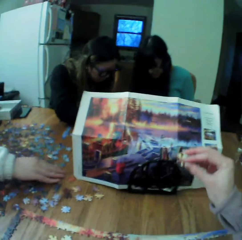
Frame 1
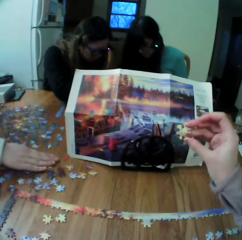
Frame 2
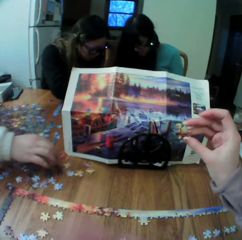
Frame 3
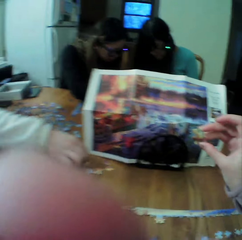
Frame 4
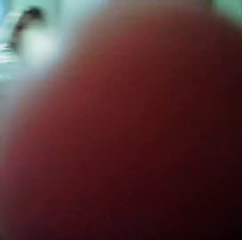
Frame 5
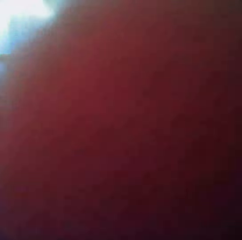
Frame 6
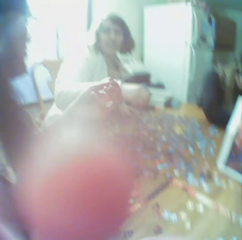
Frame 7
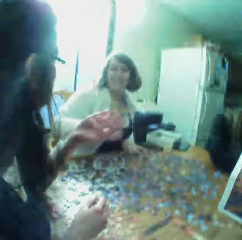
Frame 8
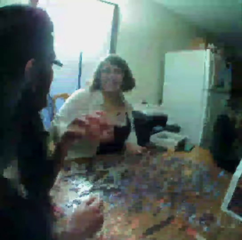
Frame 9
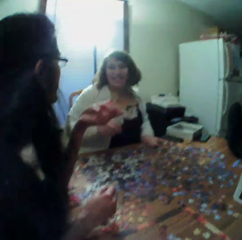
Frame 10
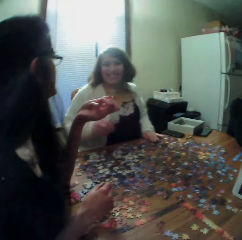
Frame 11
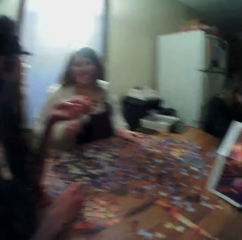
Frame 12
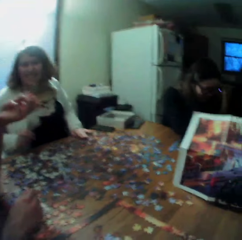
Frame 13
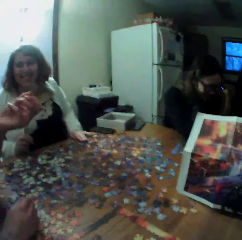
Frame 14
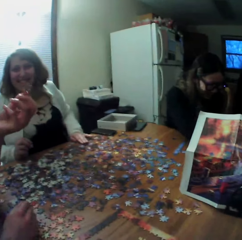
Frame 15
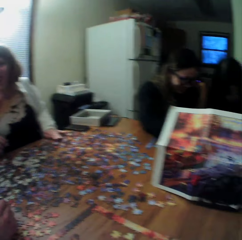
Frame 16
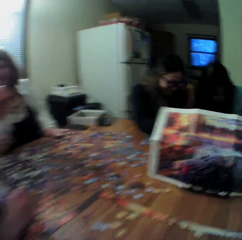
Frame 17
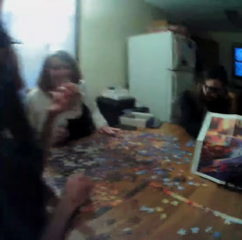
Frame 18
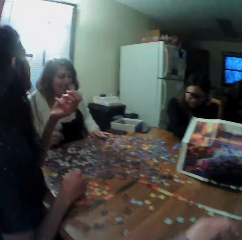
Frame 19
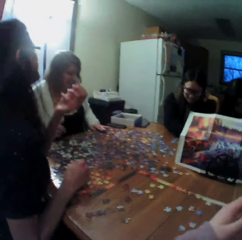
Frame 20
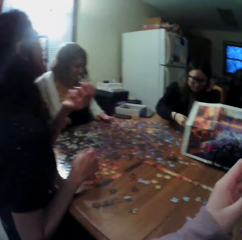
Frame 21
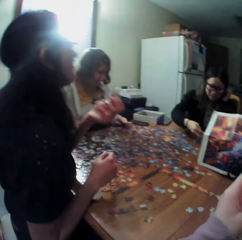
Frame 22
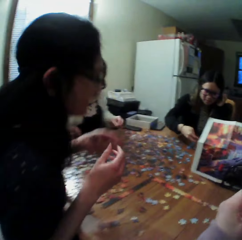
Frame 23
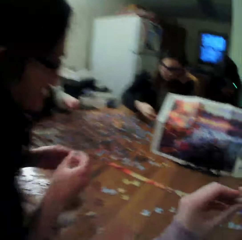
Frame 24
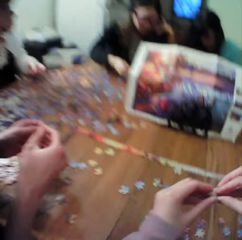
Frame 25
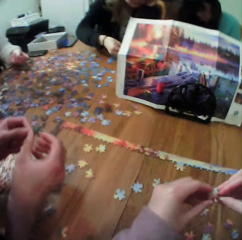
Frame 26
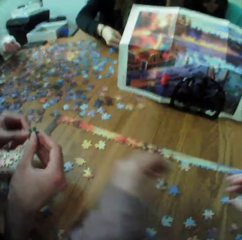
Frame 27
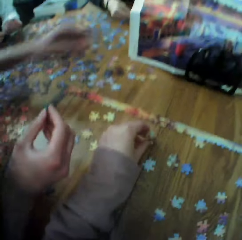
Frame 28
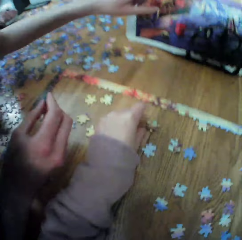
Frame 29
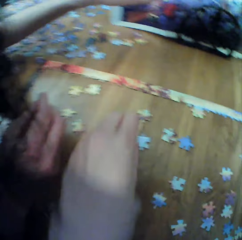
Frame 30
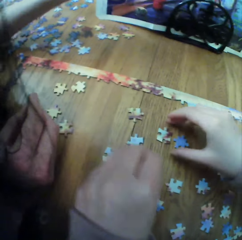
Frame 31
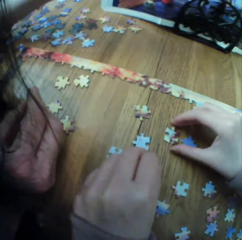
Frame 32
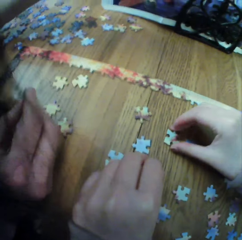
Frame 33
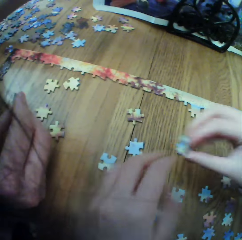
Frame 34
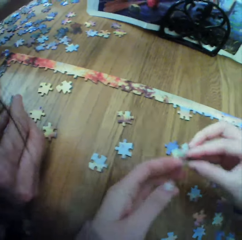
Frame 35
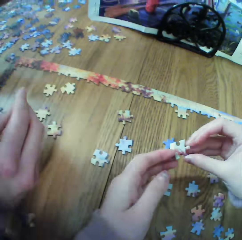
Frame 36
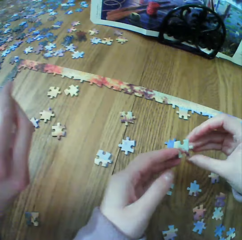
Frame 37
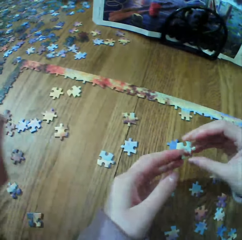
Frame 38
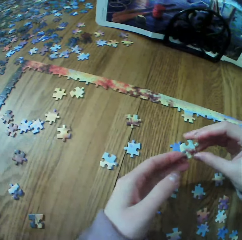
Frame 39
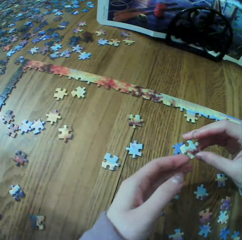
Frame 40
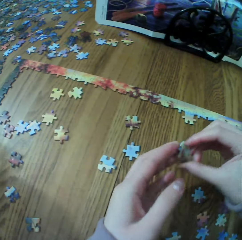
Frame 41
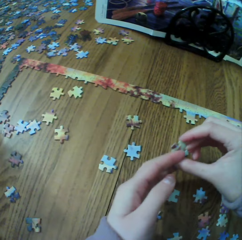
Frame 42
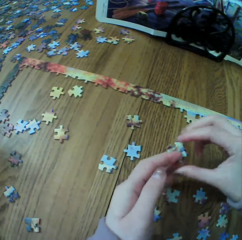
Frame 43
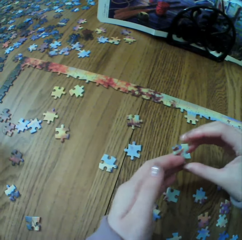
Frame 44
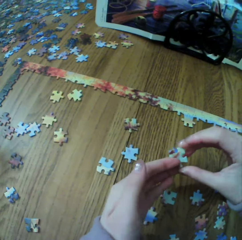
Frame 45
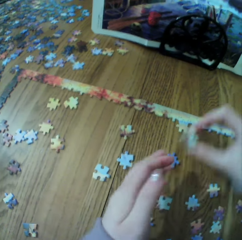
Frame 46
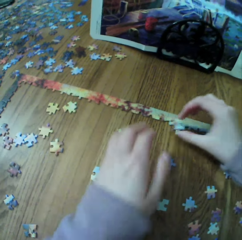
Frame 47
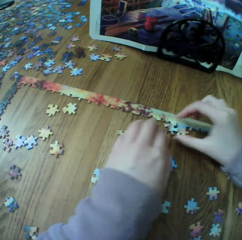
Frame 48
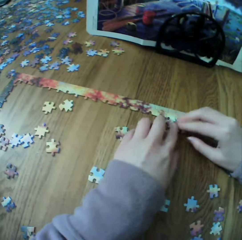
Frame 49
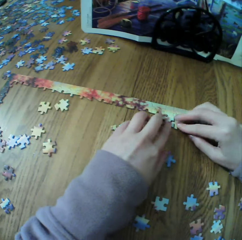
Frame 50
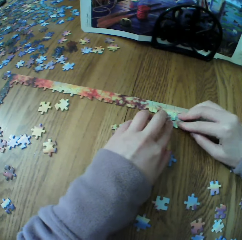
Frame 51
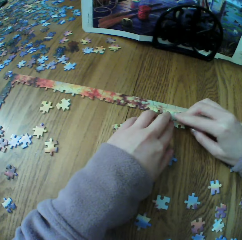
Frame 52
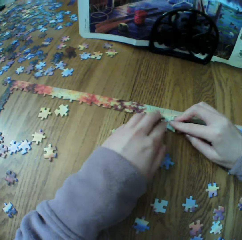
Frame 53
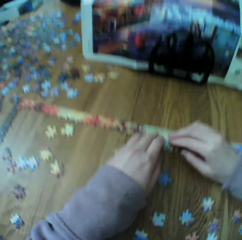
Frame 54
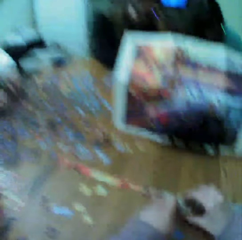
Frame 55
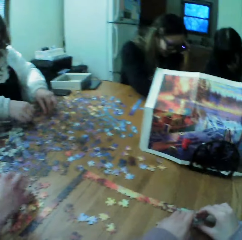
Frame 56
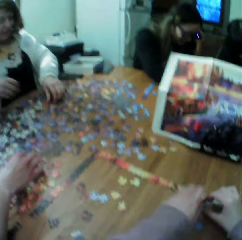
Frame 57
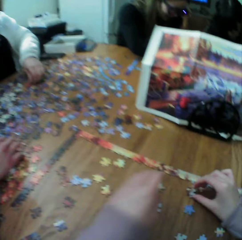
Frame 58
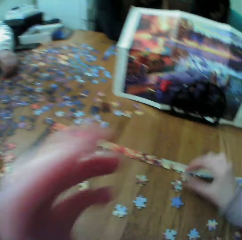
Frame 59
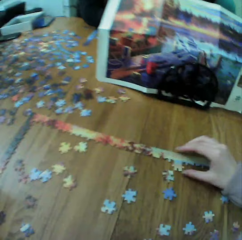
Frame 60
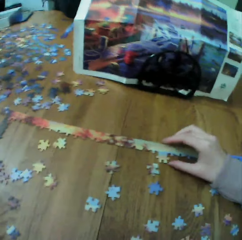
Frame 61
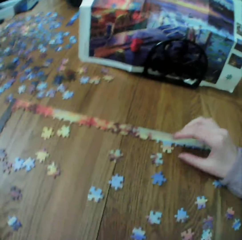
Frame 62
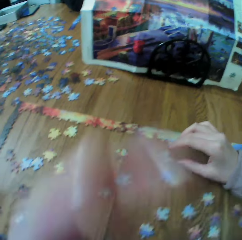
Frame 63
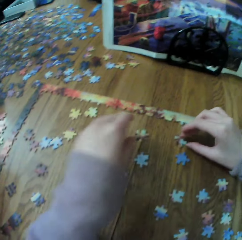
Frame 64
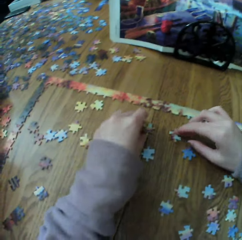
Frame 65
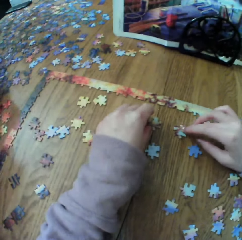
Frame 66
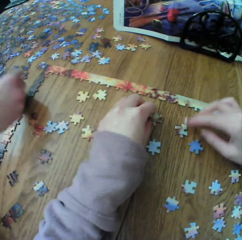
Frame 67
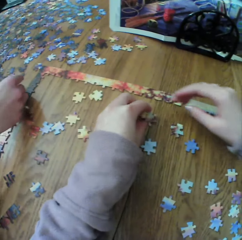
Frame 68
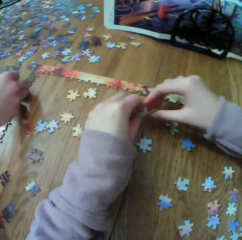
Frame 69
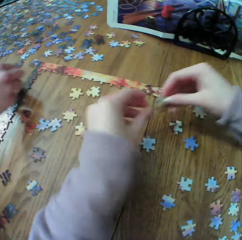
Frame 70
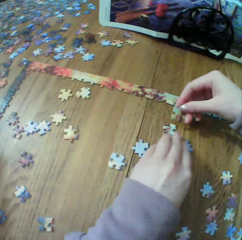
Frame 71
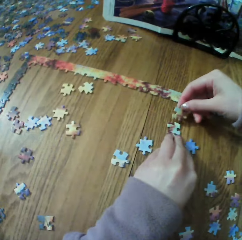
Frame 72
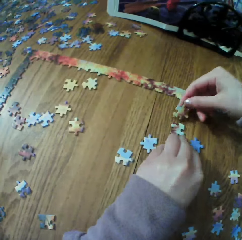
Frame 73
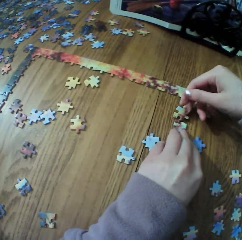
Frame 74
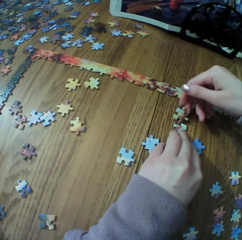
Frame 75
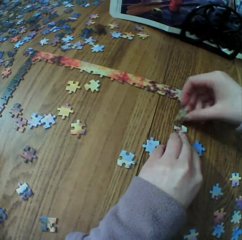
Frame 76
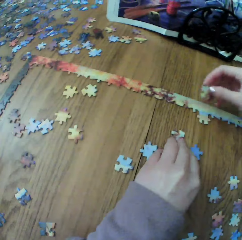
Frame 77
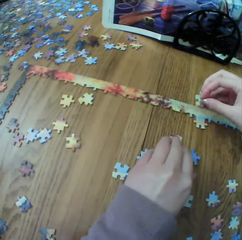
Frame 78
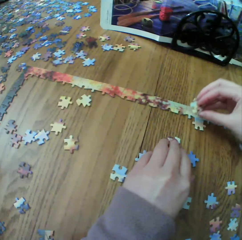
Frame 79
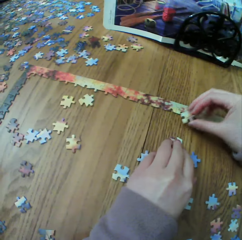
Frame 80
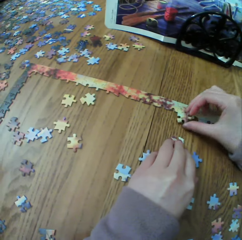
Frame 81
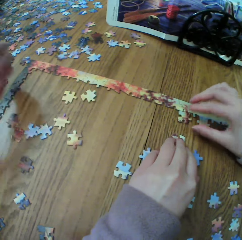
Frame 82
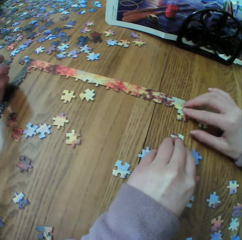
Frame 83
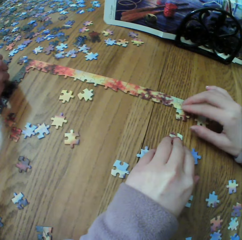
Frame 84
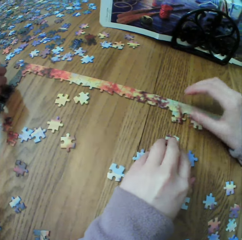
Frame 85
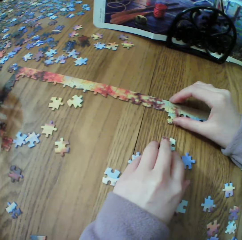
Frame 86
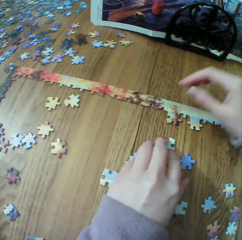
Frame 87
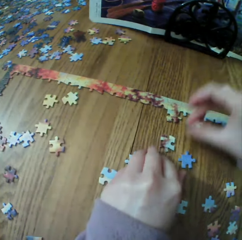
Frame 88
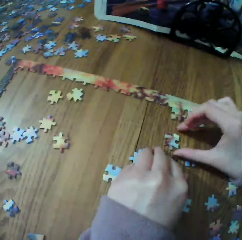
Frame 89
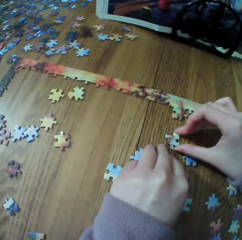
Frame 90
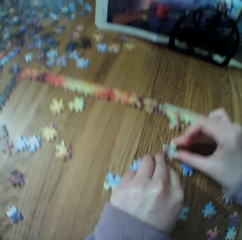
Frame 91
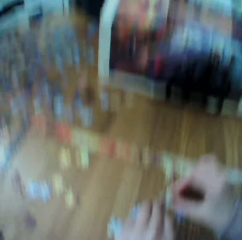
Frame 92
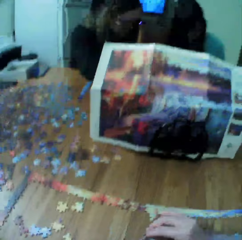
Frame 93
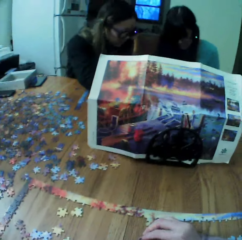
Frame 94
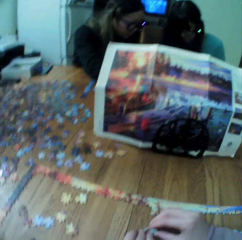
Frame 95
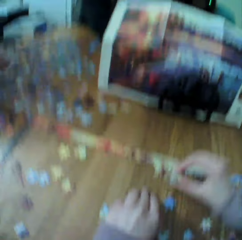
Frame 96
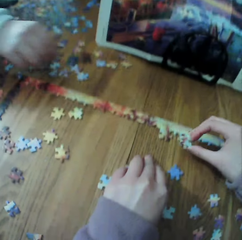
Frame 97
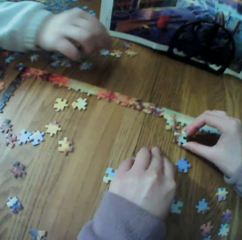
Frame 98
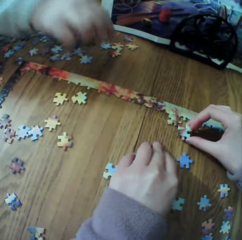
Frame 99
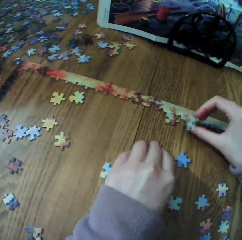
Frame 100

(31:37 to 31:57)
A woman picks the puzzle piece. The camera wearer makes the puzzle. Another woman looks for the puzzle pieces. The camera wearer makes the puzzle pieces.

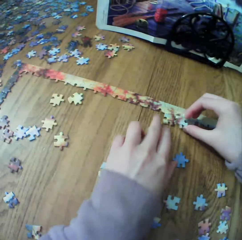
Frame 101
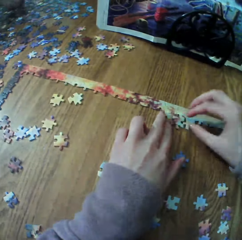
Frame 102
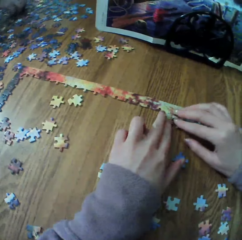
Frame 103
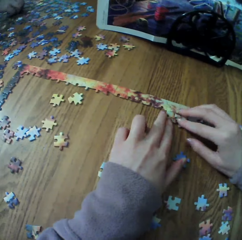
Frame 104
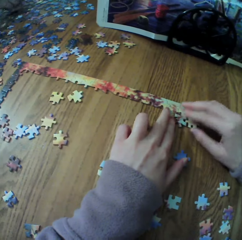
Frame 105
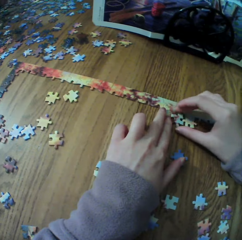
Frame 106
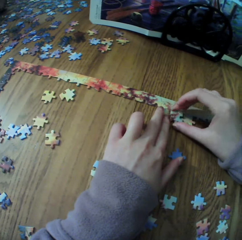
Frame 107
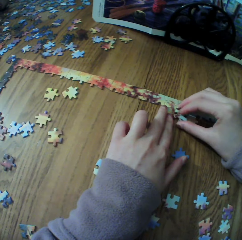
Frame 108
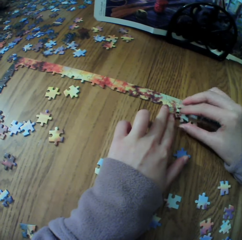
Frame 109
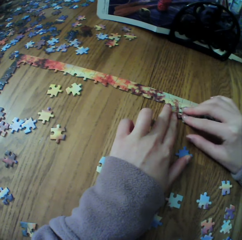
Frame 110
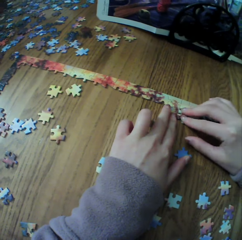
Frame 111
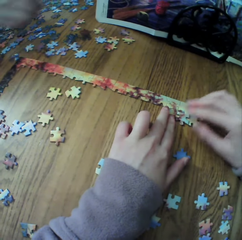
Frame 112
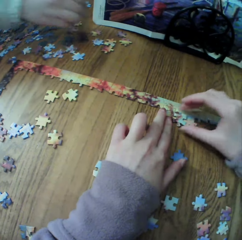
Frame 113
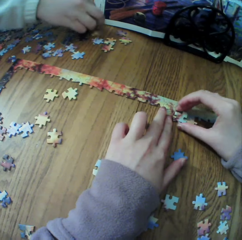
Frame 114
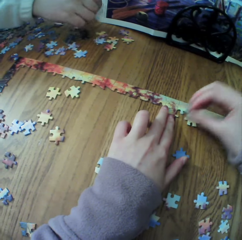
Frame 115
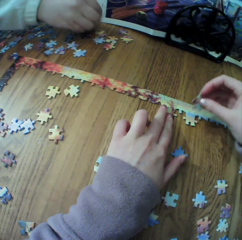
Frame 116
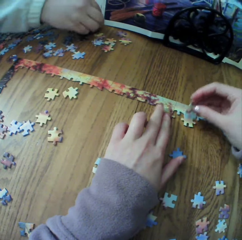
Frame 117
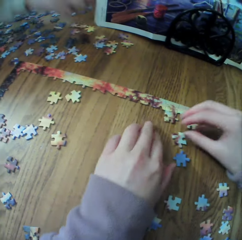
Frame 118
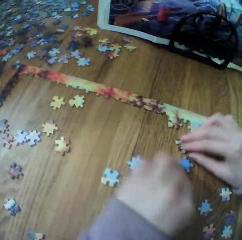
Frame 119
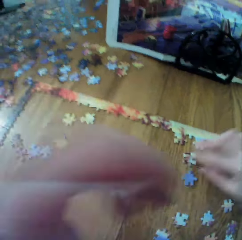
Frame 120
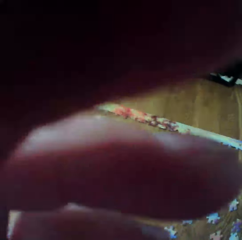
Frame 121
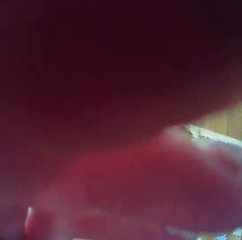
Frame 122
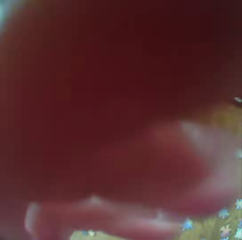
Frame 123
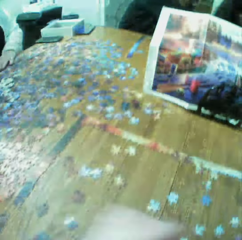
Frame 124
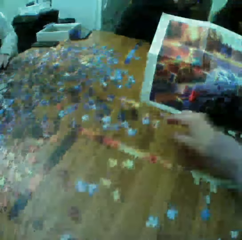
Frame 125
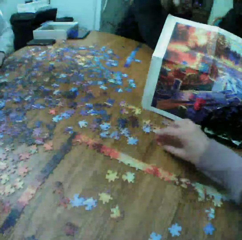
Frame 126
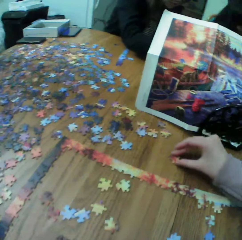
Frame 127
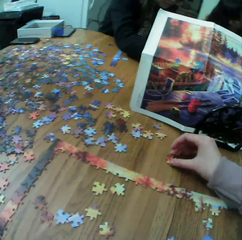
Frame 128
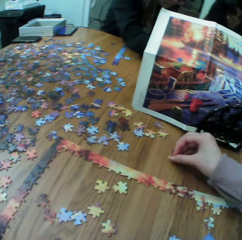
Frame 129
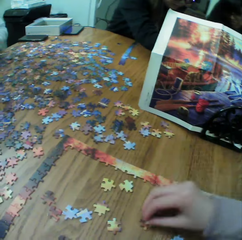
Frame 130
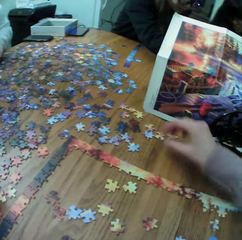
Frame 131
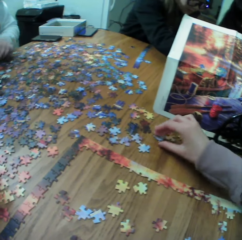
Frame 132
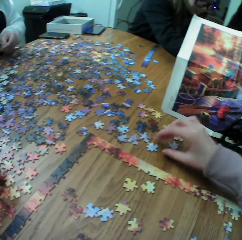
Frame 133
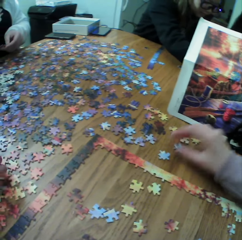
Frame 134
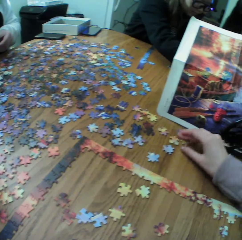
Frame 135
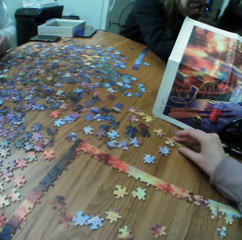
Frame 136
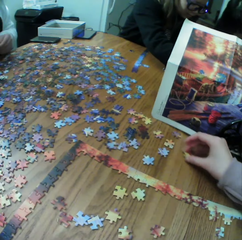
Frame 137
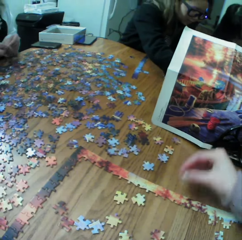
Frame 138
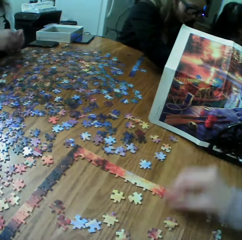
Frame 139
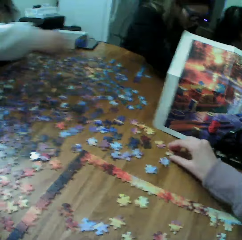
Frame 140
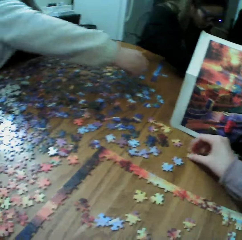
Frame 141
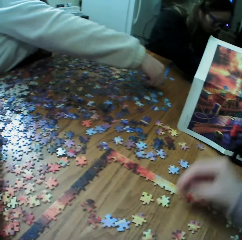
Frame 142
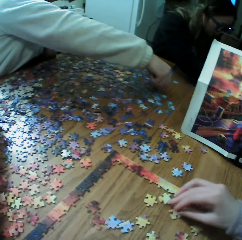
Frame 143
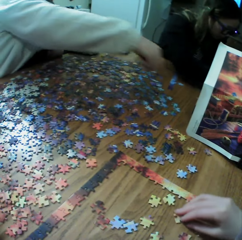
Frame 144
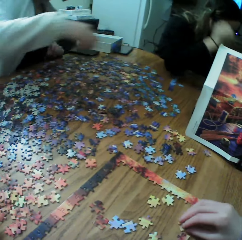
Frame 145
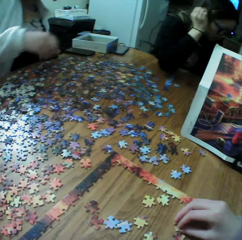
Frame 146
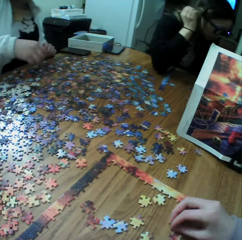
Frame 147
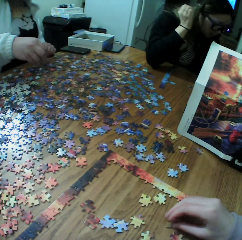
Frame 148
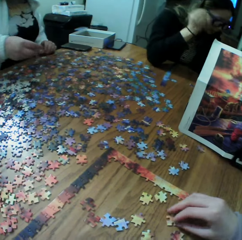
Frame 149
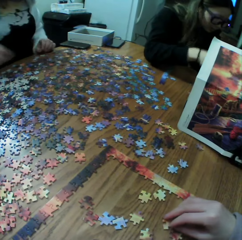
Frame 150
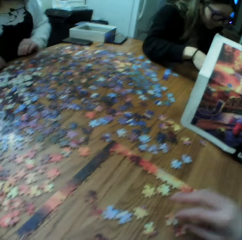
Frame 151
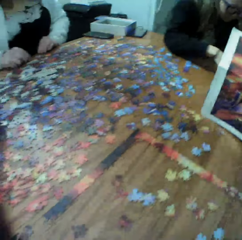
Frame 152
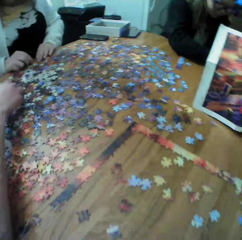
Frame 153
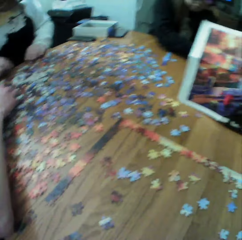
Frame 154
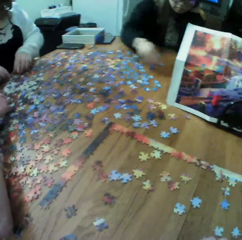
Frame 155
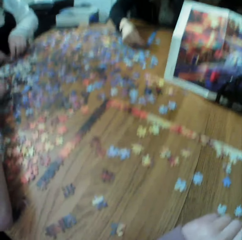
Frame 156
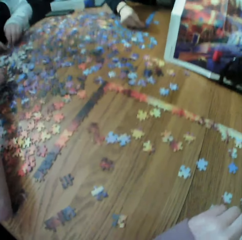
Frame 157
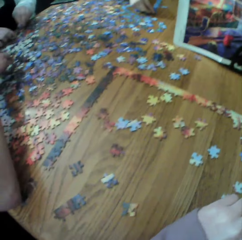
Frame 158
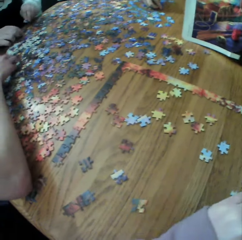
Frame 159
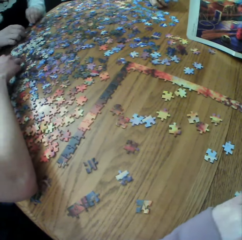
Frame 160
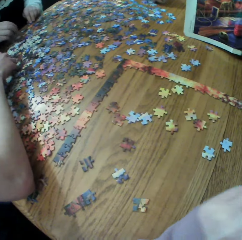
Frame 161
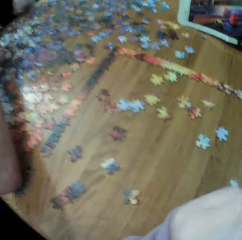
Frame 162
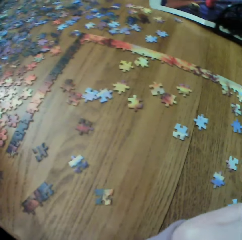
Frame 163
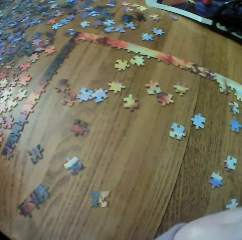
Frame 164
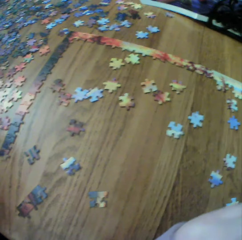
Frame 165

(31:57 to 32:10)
The camera wearer picks the board game material. A woman looks for the puzzle pieces.
